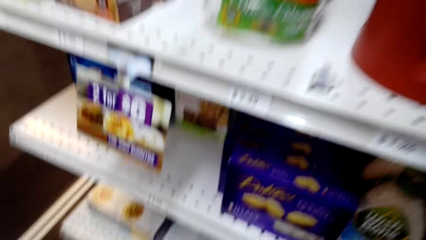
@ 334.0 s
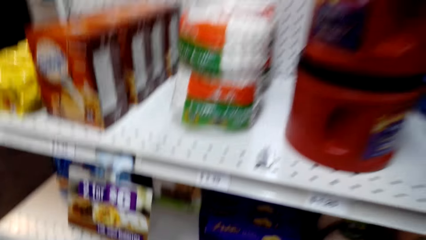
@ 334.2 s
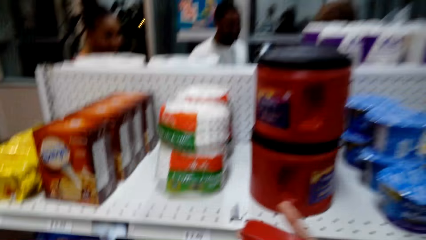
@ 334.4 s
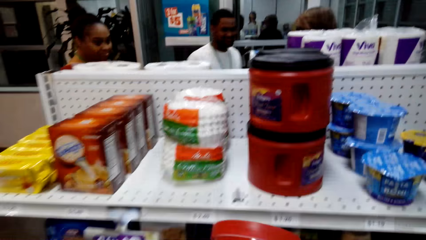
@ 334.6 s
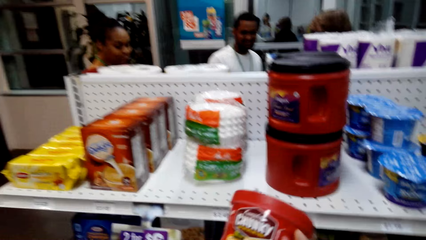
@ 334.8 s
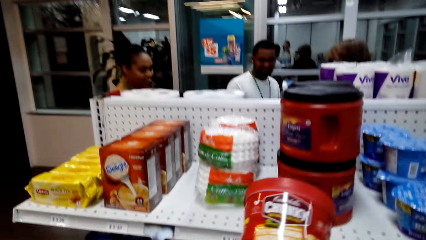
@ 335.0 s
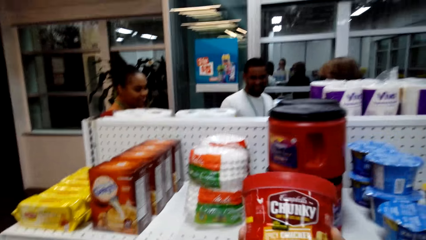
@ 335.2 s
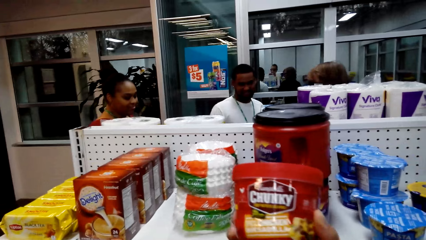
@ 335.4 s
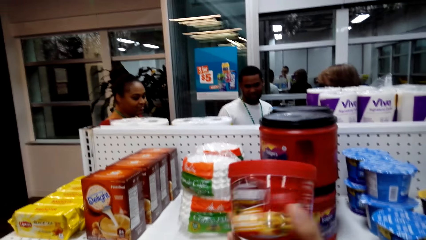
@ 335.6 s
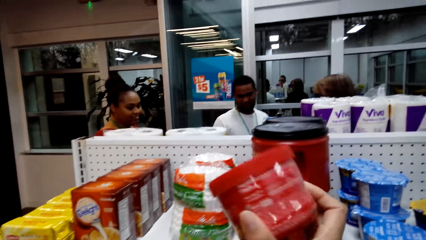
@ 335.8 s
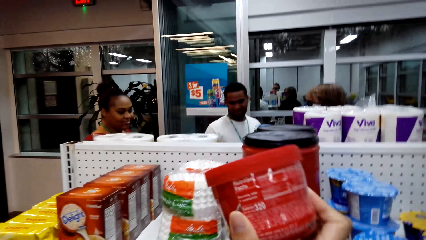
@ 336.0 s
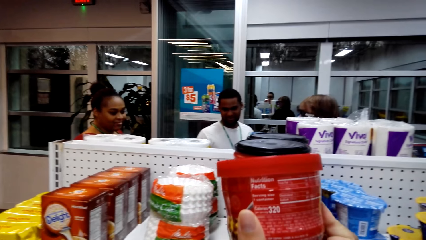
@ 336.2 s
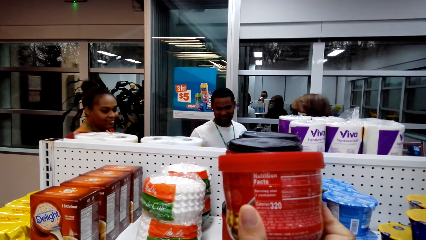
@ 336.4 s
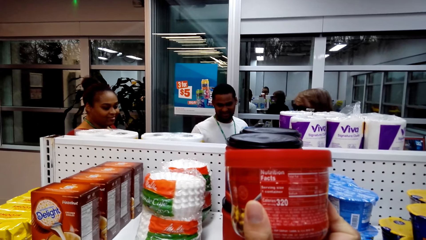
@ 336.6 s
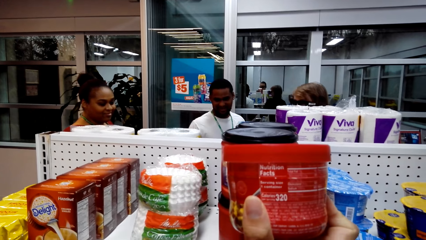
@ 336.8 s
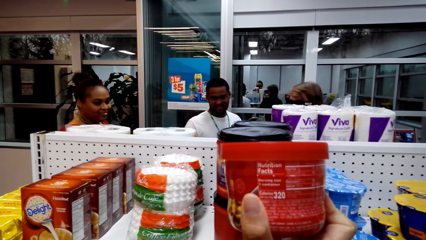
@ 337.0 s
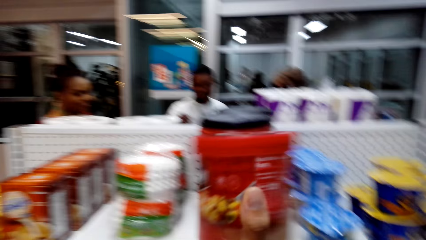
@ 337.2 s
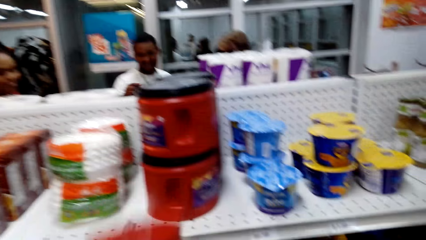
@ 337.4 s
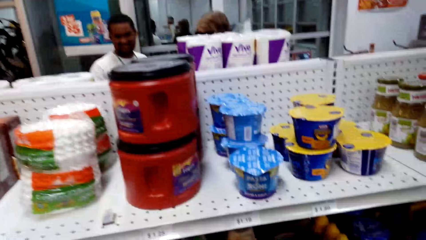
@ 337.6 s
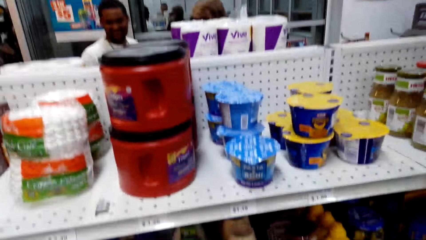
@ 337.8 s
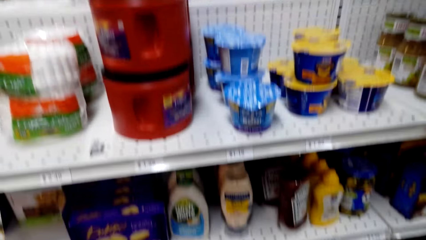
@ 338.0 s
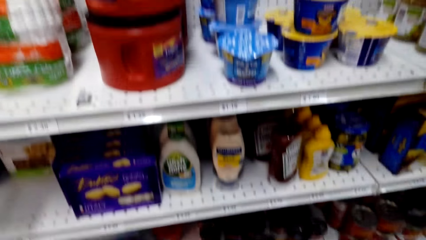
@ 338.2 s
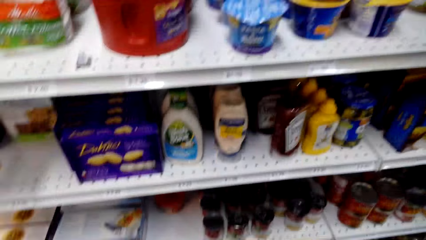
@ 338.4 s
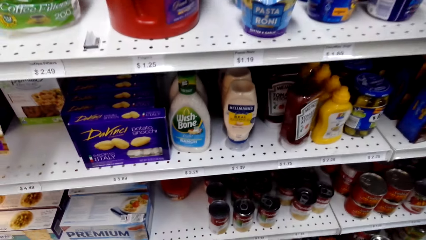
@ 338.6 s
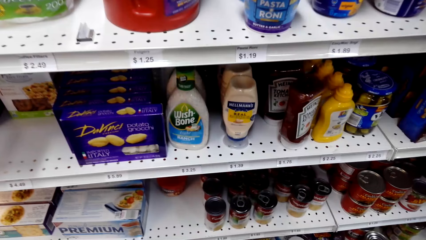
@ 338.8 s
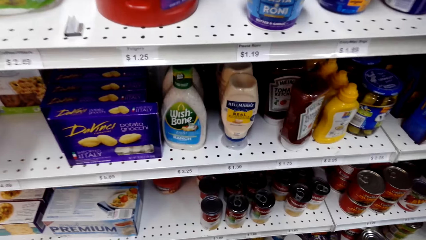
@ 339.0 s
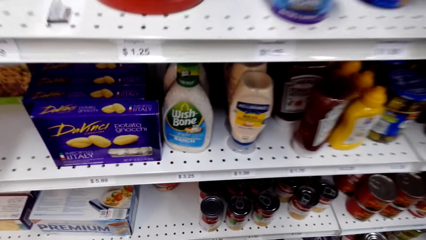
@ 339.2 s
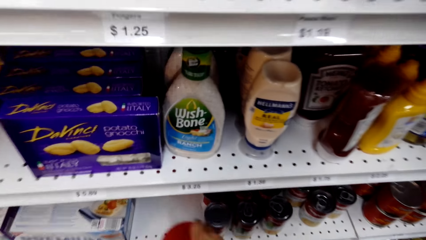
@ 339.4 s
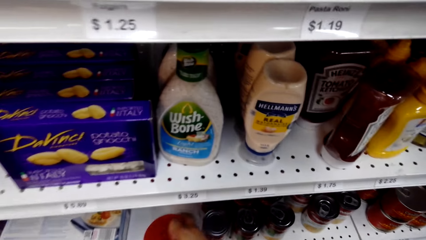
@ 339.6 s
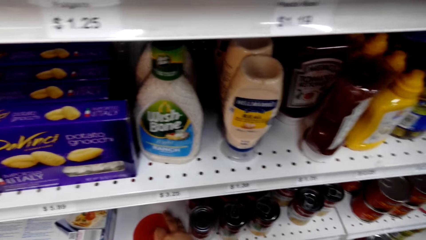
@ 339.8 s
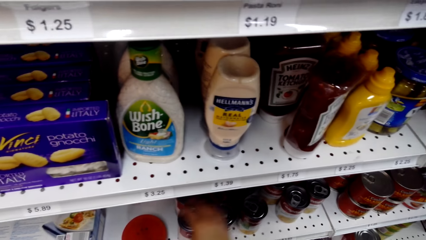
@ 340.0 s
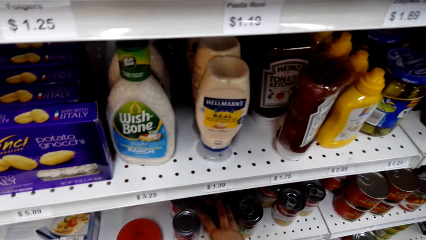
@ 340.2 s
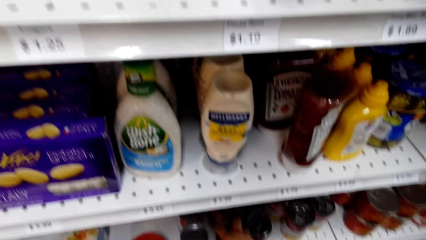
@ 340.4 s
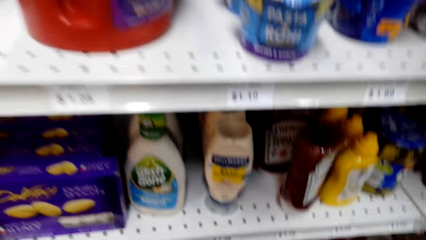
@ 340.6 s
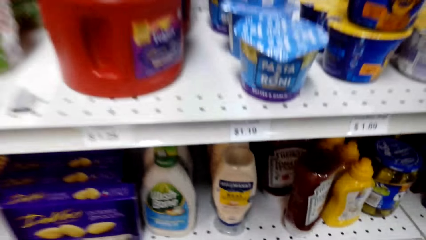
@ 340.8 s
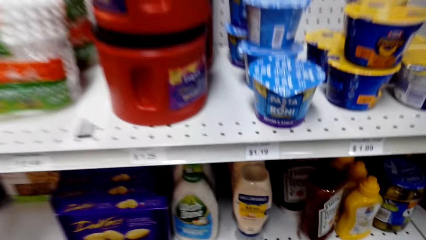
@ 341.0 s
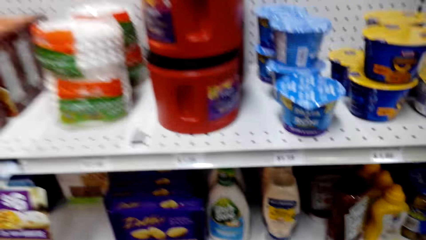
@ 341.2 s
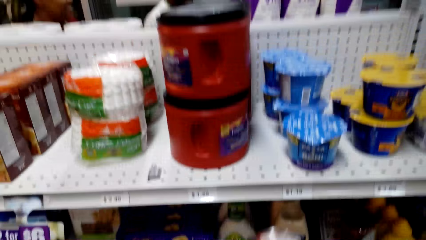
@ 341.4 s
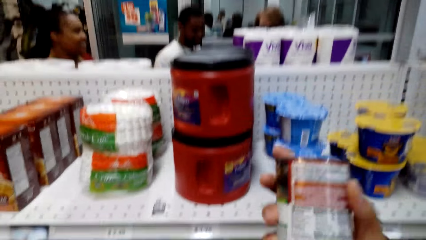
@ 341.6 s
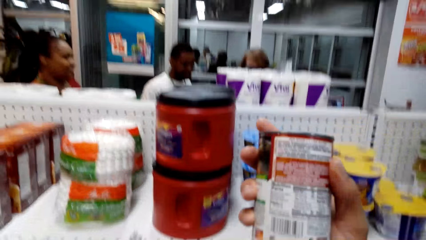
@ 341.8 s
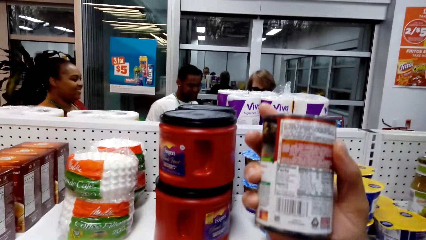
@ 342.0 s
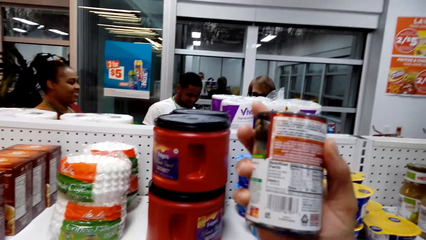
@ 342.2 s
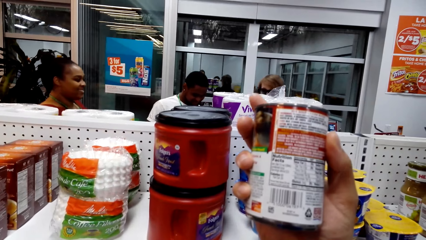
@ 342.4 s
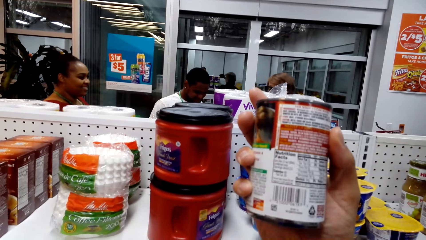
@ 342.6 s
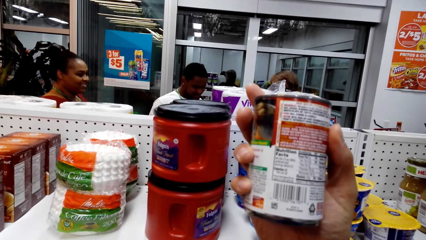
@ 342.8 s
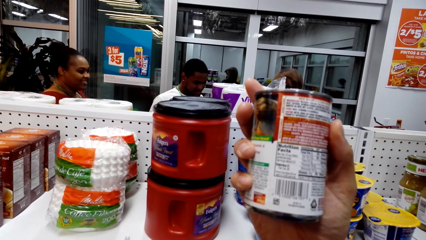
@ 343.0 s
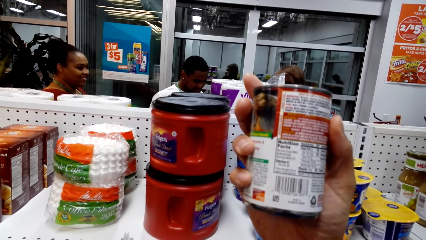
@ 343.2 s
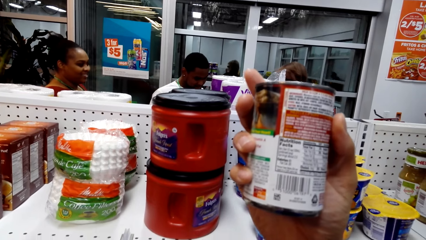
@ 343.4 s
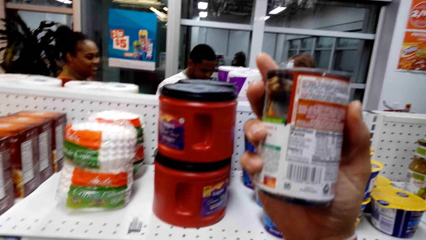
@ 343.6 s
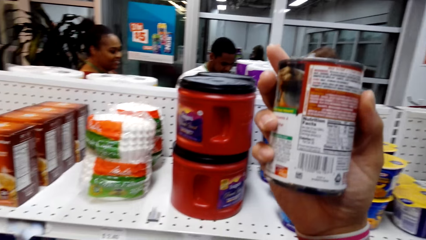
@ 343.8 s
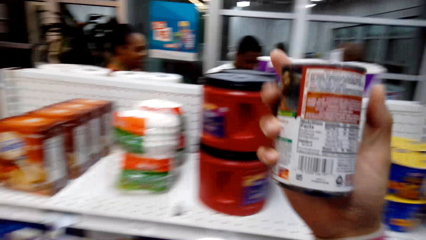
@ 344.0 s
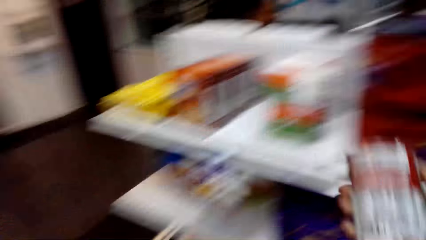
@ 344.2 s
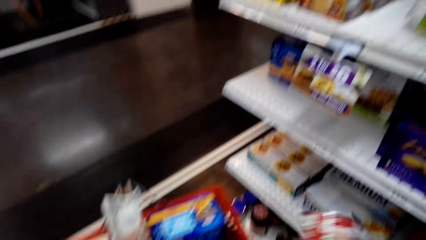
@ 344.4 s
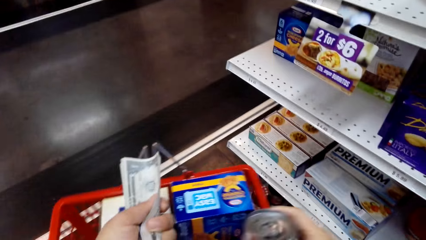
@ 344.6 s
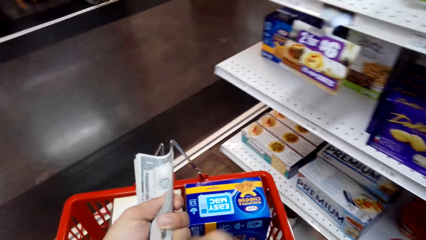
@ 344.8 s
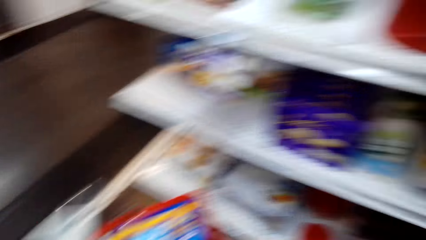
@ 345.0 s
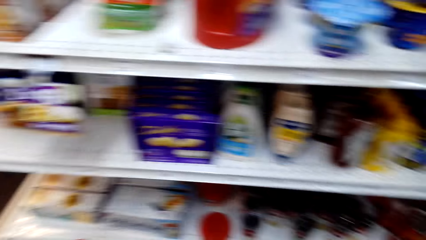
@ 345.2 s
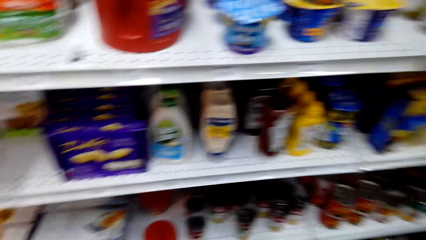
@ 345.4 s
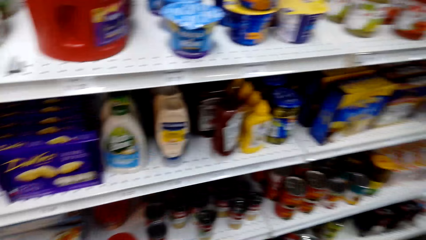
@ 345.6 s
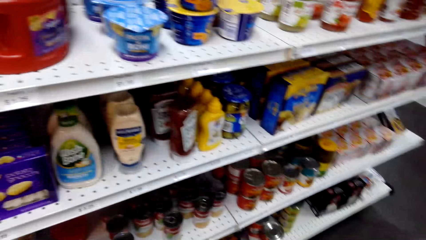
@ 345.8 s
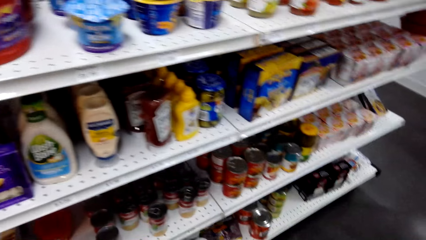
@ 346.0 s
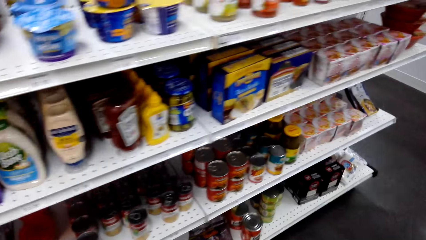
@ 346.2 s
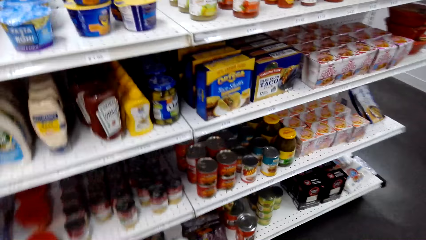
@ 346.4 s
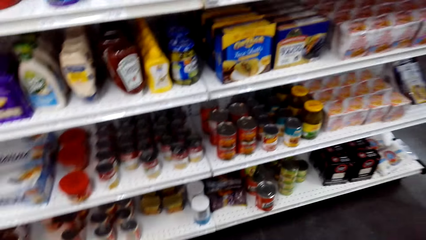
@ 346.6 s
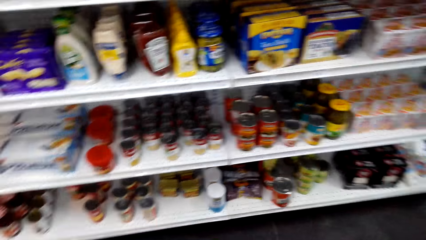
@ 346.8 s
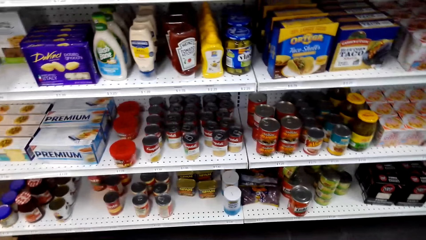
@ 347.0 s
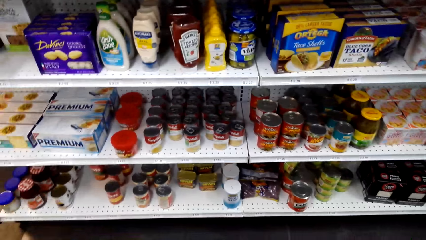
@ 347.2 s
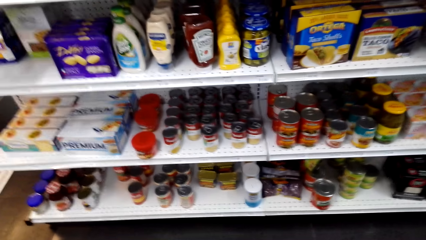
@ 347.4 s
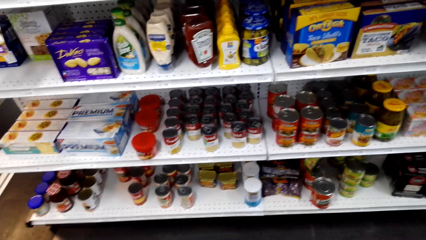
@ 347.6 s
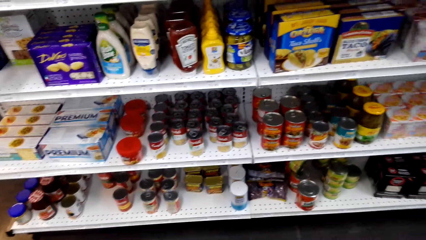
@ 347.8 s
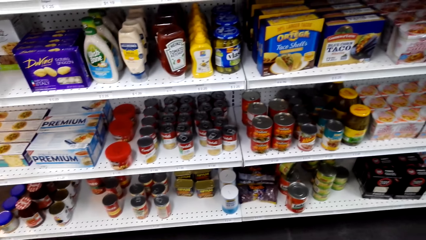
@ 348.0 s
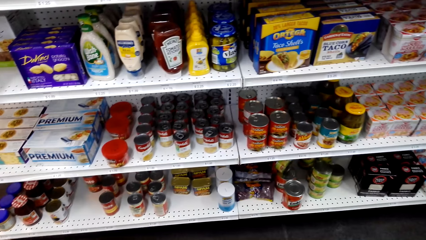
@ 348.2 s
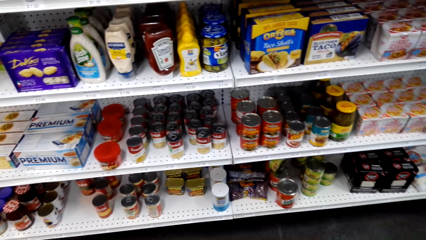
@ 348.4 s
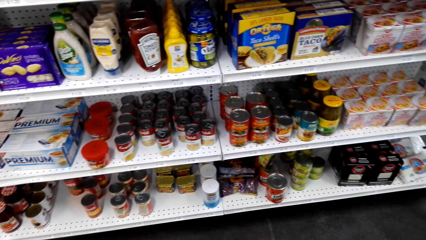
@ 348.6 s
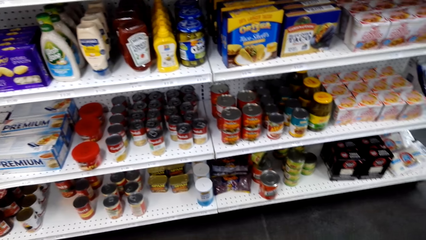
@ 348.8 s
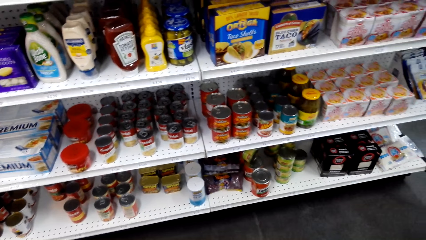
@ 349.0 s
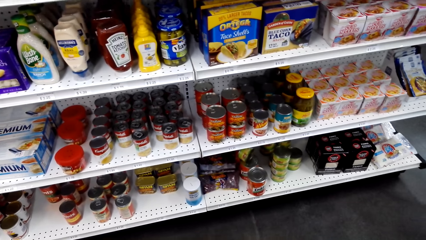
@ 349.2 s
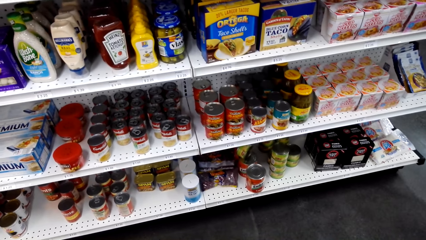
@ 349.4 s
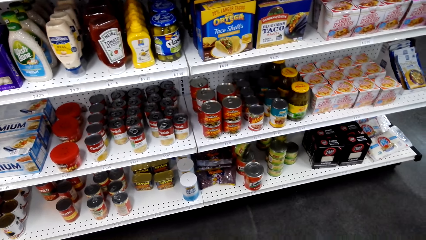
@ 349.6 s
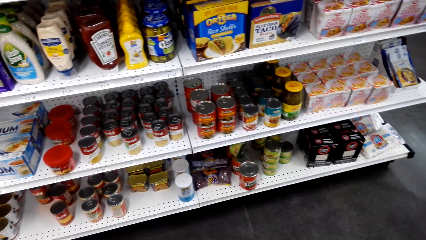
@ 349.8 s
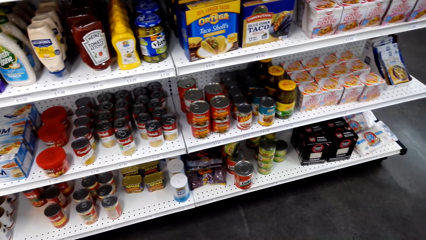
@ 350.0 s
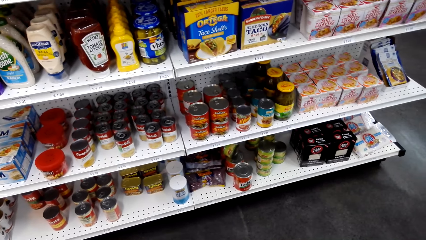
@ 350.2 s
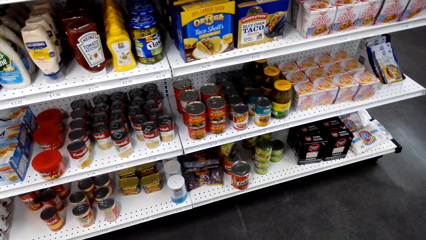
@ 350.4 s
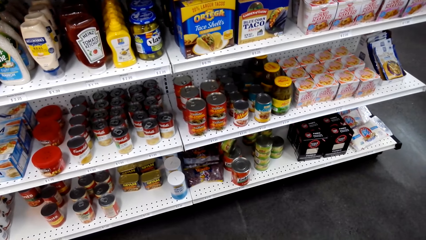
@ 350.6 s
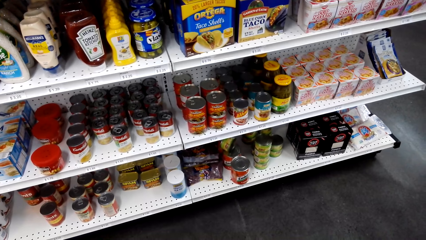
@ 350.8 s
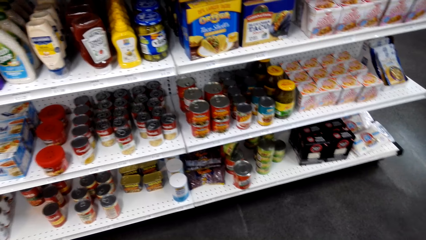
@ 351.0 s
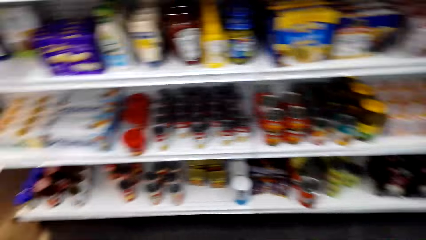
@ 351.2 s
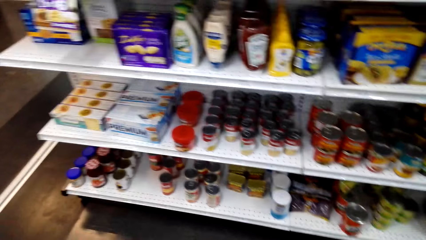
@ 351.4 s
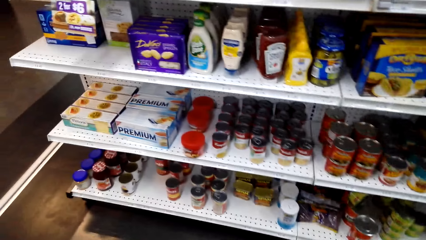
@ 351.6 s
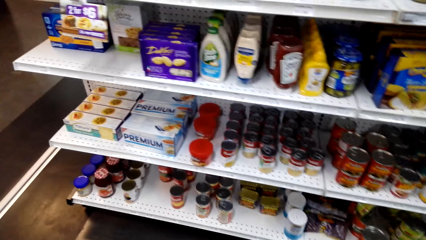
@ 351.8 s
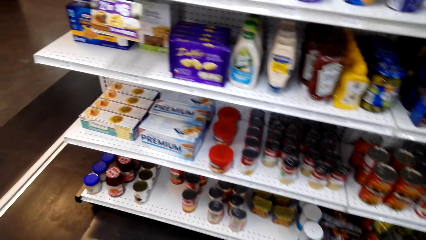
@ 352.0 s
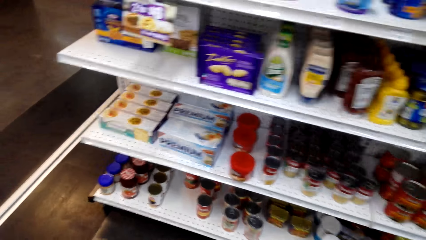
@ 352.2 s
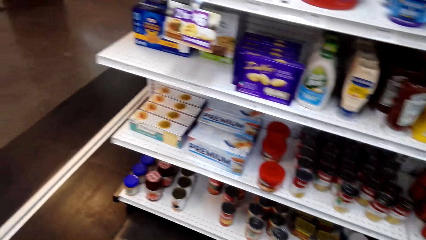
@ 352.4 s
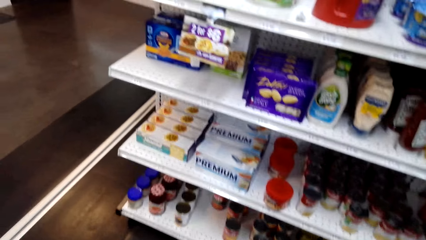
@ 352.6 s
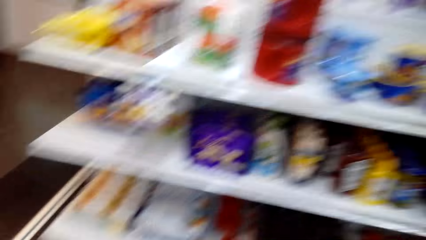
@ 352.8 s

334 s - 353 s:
The camera wearer picks a tin of chocolate from the shelf. They look at the tin of chocolate. They look around. They put the tin of chocolate on the shelf. They pick a can of something from the shelf. They look at the can. They put the can in the shopping basket. They look around the shelf.
